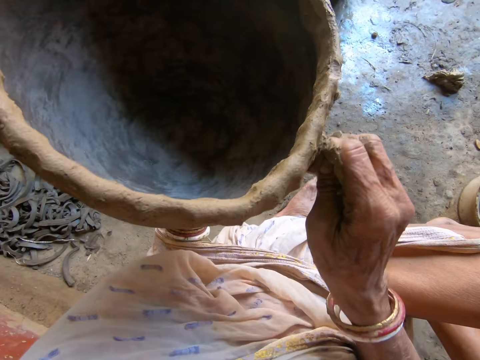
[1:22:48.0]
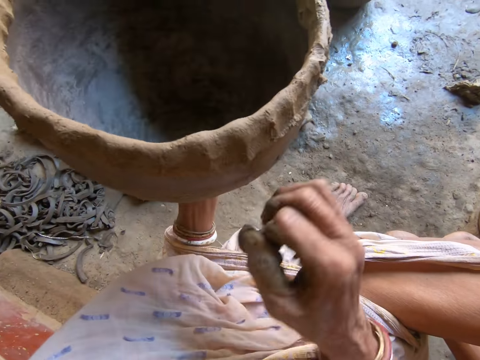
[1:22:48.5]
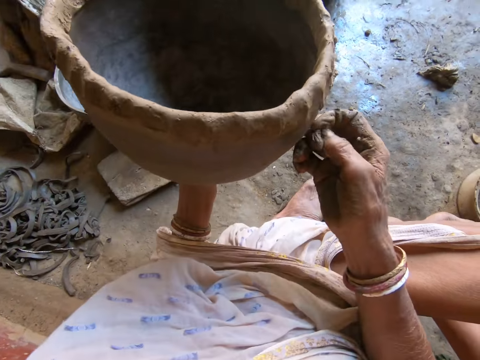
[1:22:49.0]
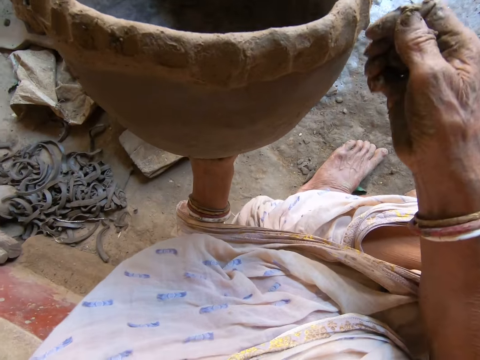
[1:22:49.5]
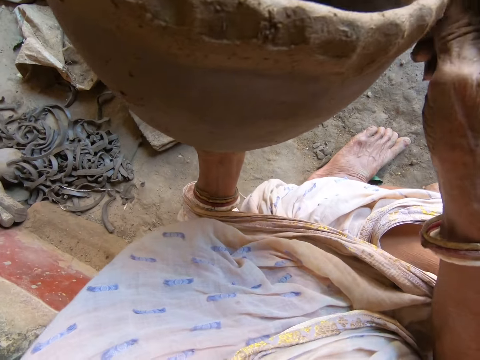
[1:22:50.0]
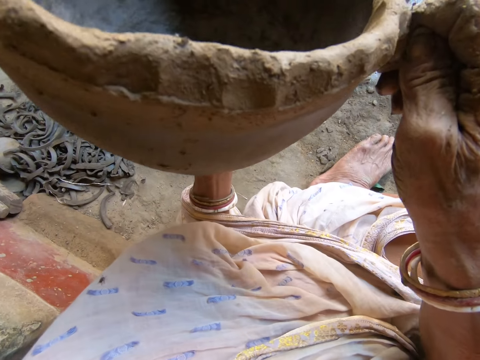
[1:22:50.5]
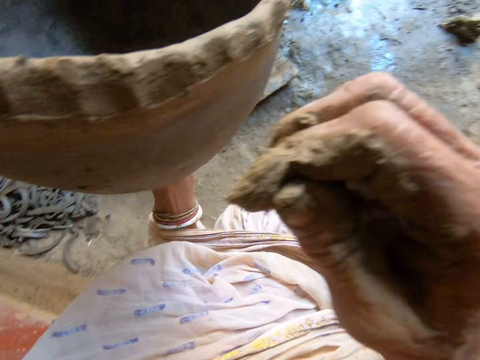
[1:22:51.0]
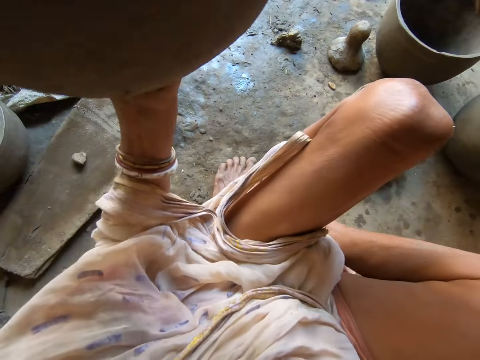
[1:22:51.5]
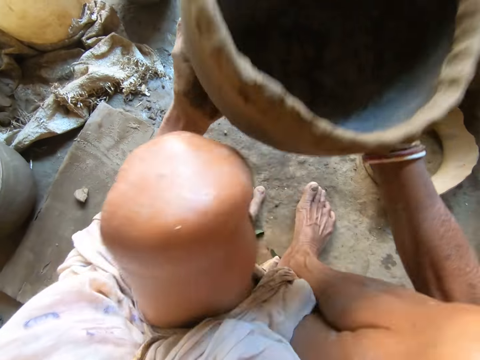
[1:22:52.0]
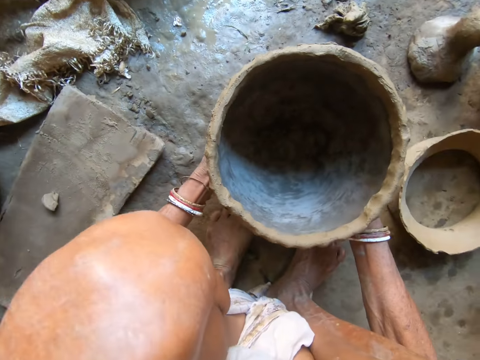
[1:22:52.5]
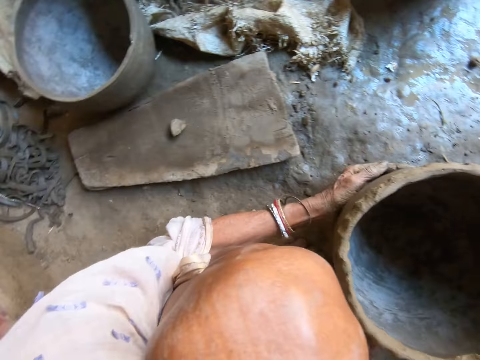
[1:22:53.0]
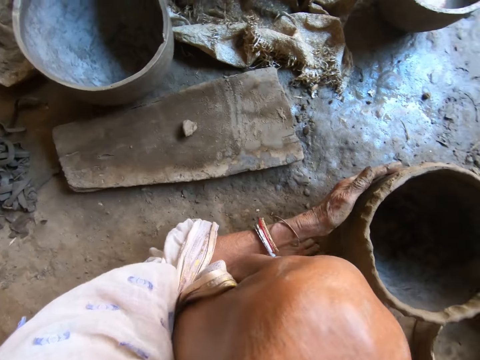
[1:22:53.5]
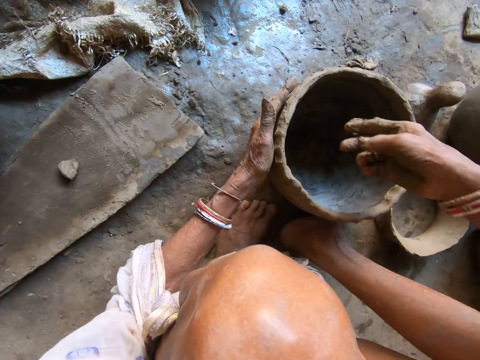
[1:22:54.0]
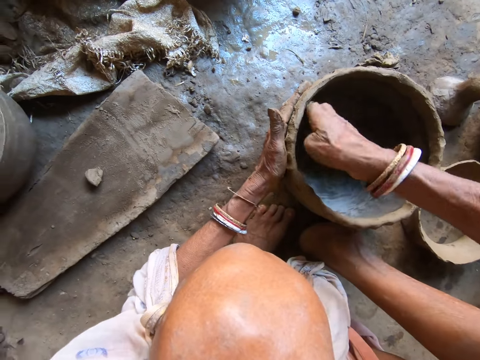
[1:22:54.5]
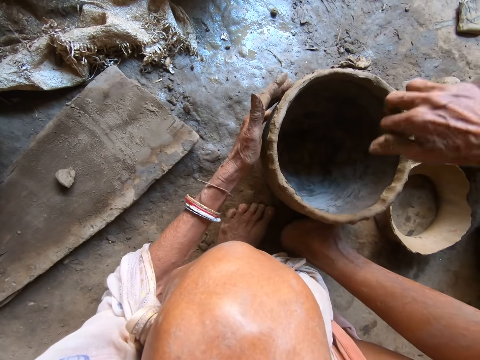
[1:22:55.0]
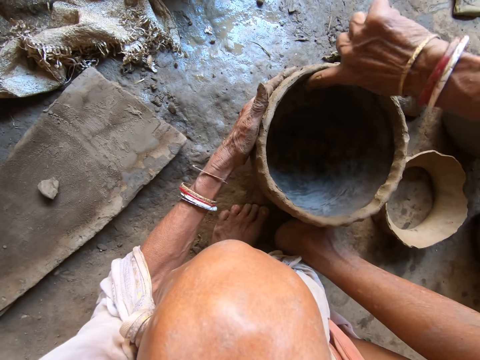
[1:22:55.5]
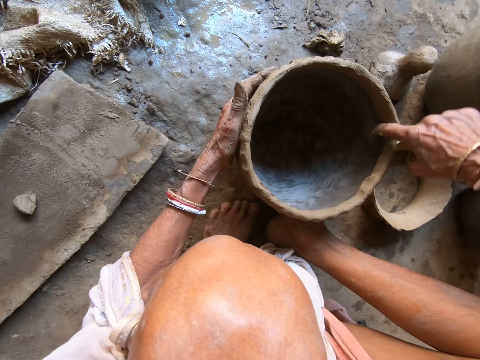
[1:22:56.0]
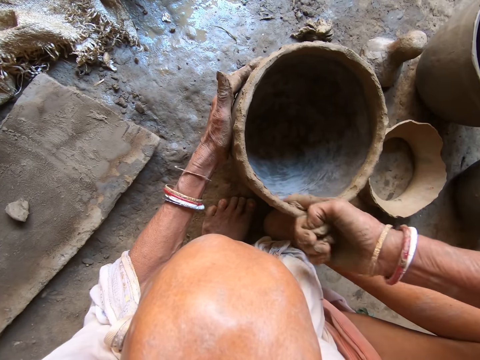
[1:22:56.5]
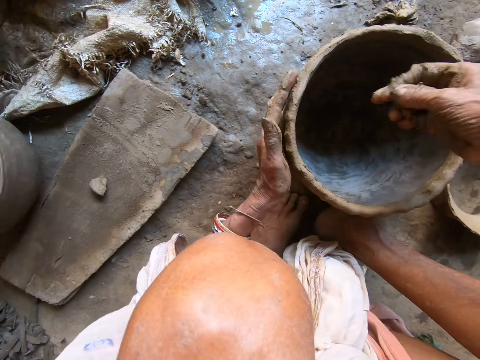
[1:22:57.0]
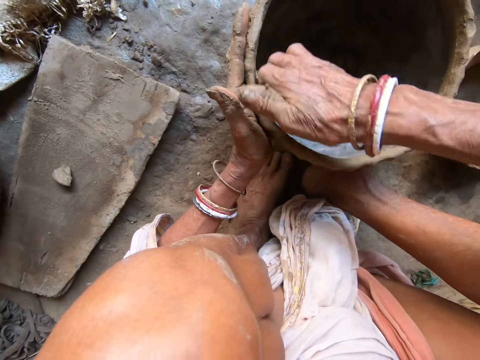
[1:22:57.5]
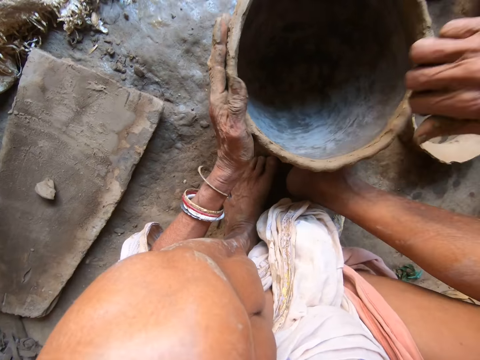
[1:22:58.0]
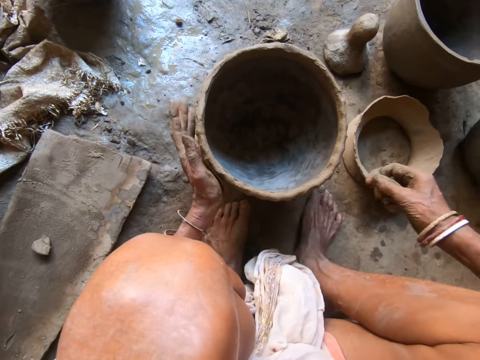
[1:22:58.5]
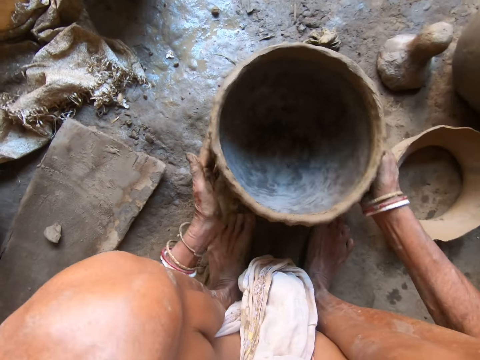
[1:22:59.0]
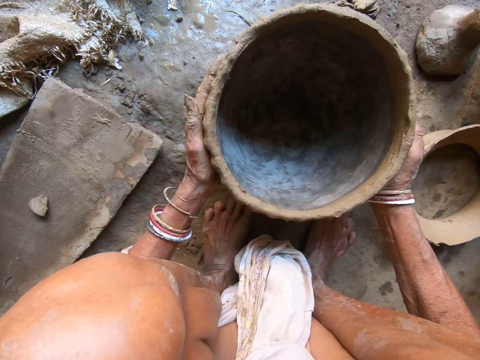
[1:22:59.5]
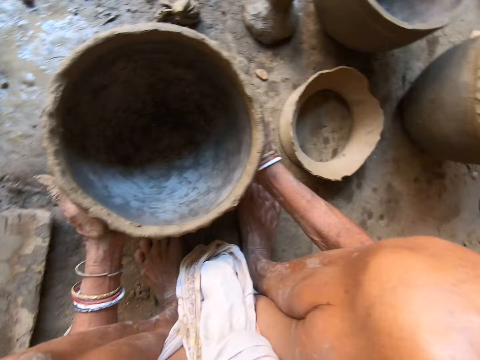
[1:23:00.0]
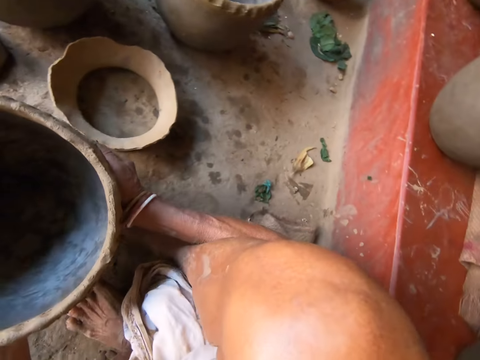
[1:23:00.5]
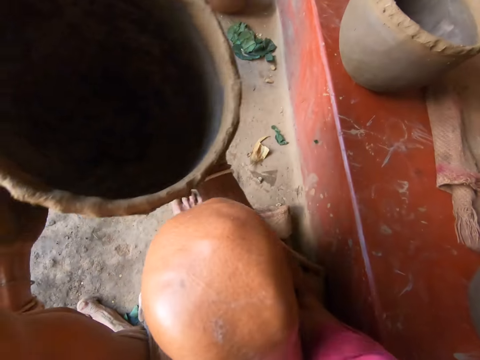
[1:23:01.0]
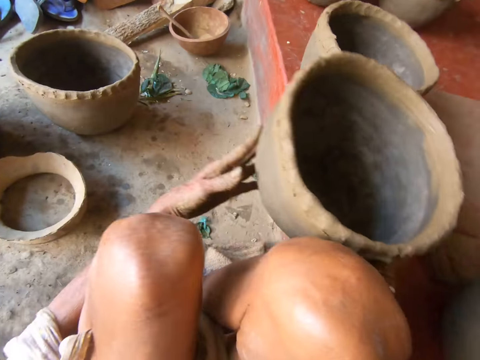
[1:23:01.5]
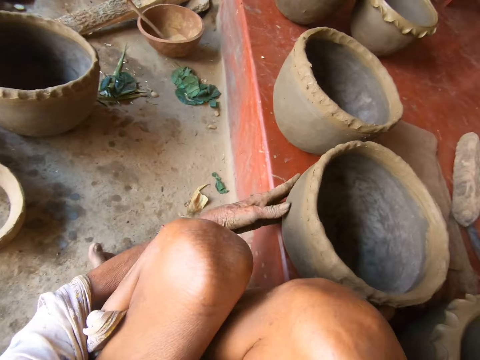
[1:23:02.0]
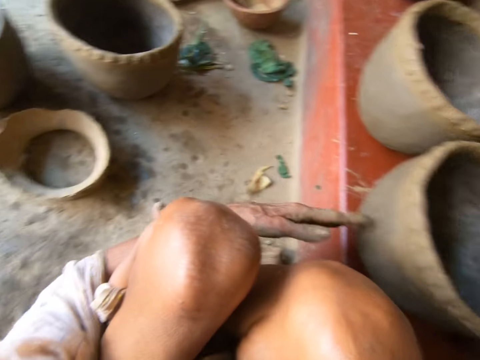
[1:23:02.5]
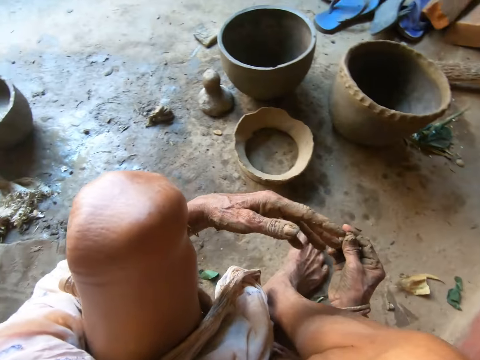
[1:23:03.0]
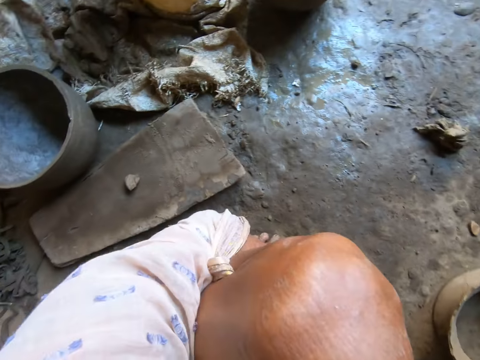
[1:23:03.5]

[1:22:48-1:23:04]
The camera wearer holds the pot with both hands. They drop the pot on the floor with both hands. They mold the pot on the floor with both hands. They smear the pot. They turn the pot on the floor with both hands. They pick the pot from the floor with both hands. They drop the pot on the floor with both hands.

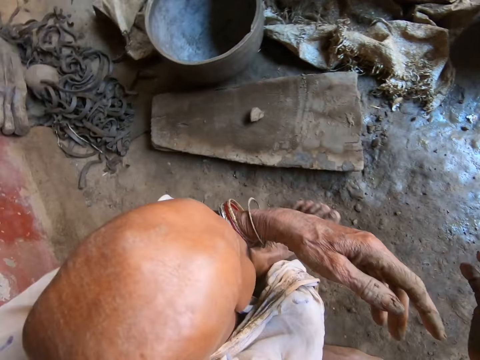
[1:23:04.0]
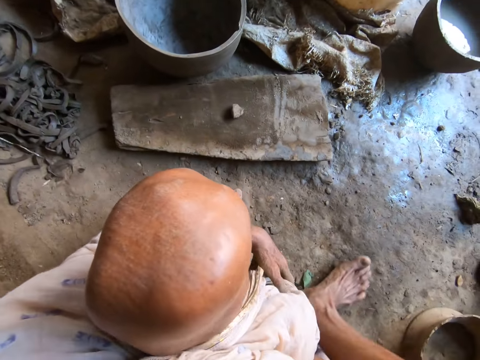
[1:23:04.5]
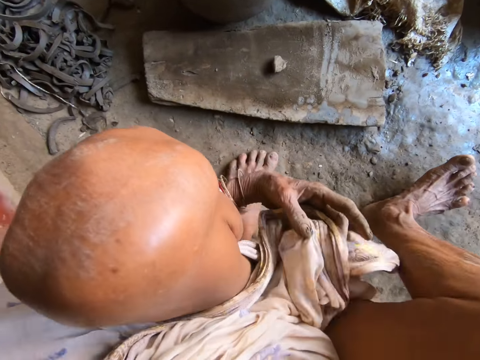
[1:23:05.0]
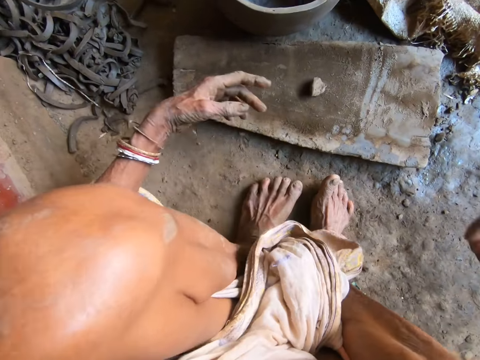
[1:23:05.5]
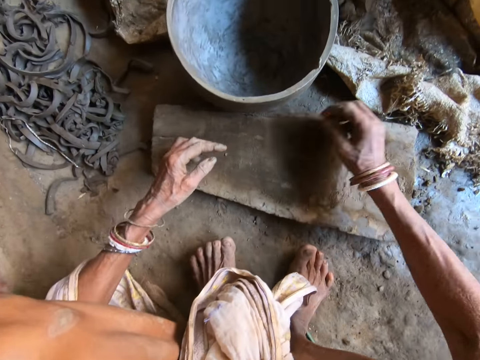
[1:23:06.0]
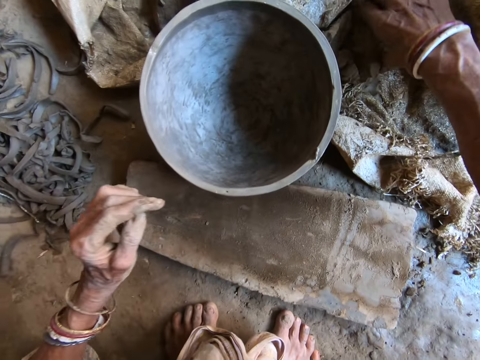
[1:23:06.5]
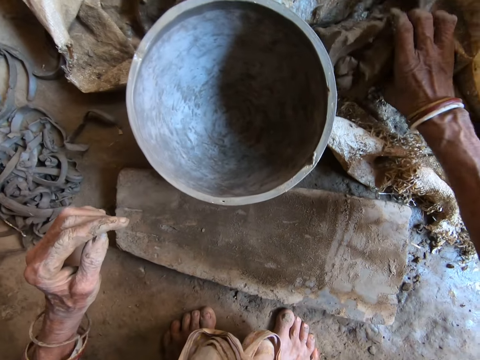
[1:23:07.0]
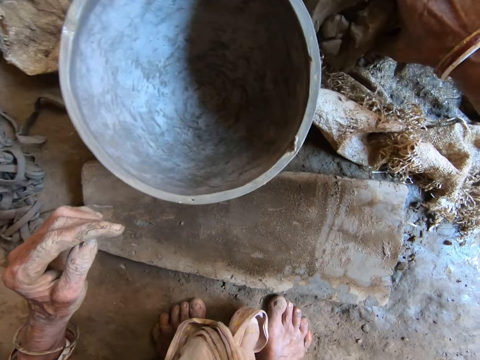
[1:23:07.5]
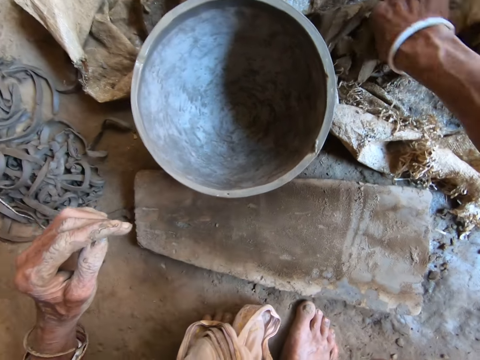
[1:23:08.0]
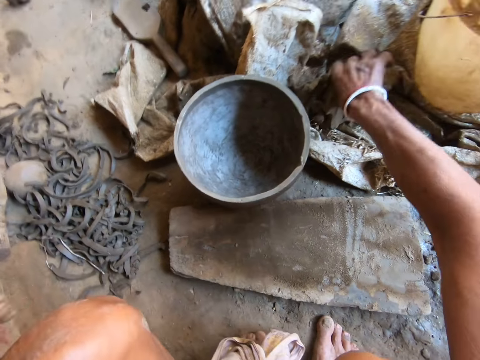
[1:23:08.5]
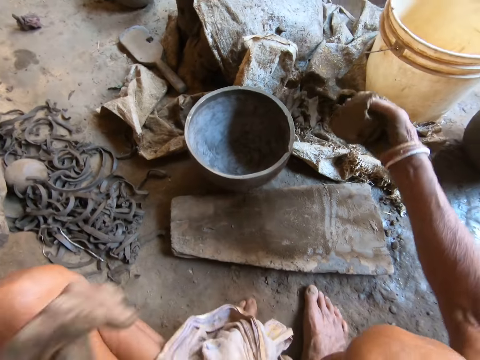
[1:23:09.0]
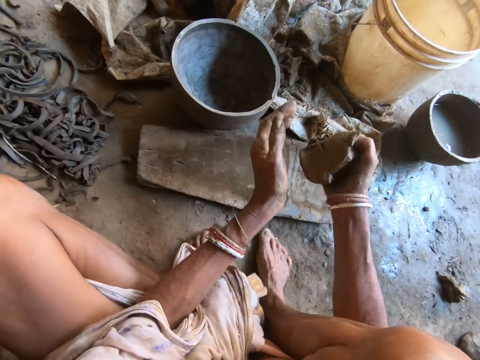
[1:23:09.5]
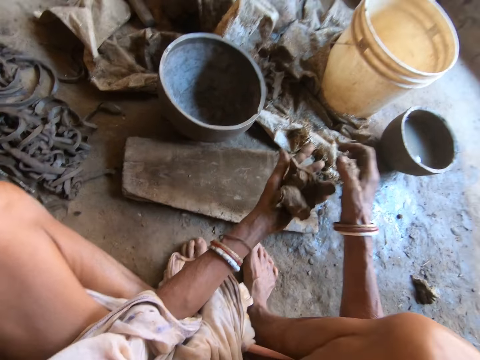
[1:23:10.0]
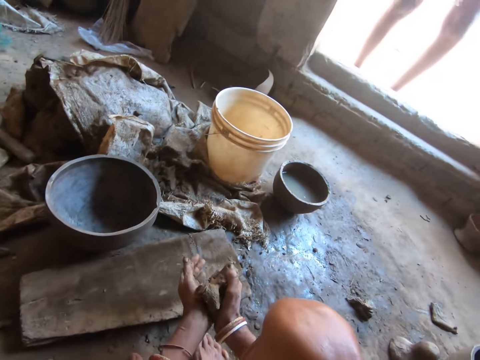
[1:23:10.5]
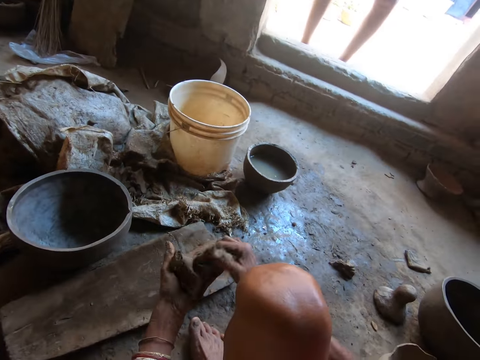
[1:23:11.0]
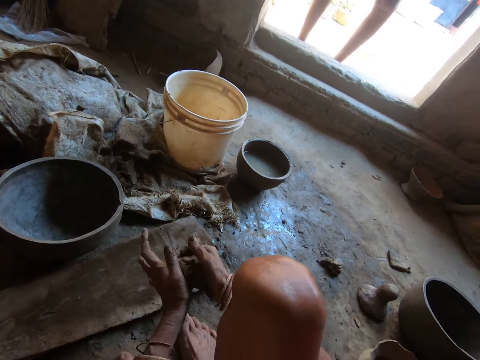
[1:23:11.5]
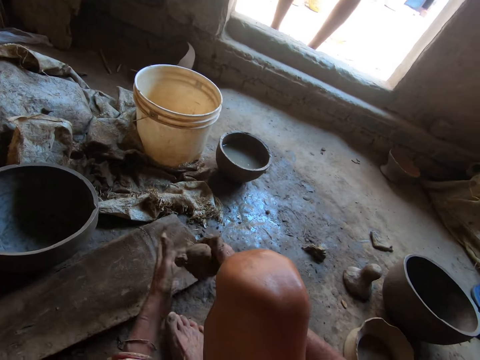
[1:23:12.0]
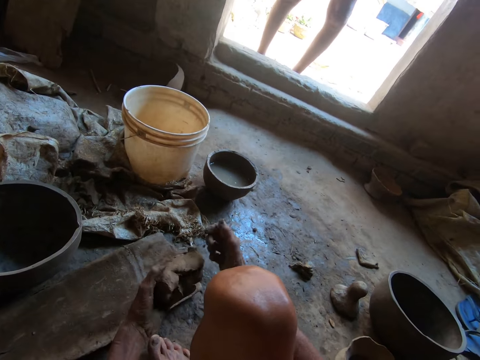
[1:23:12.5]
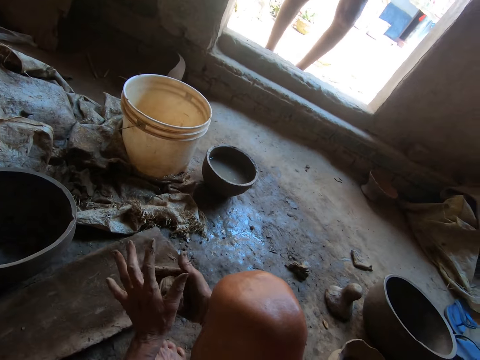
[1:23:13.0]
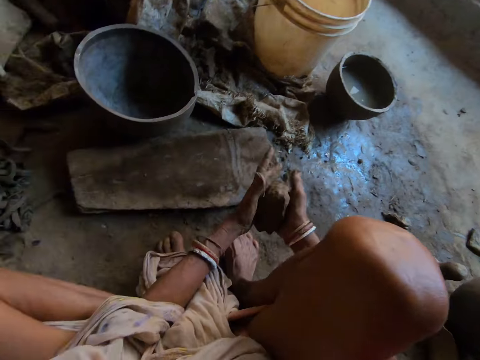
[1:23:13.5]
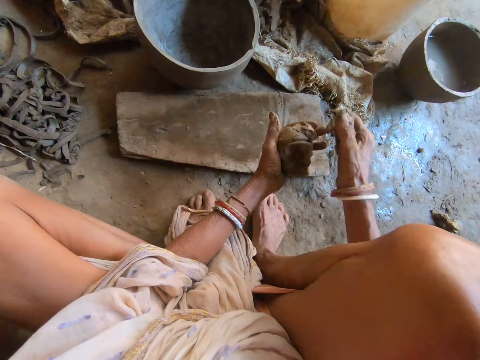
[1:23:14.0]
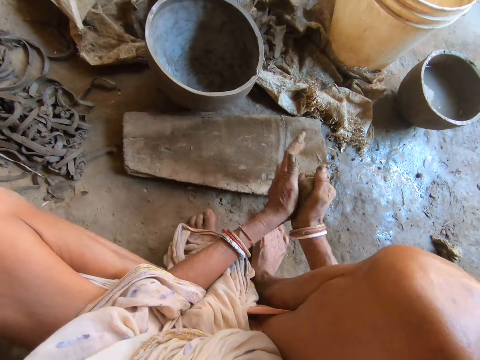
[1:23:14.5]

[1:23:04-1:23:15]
The camera wearer picks some clay or mud from a clay mound on the floor with her right hand. She picks the clay from the piece of wood with her right hand. She rolls the clay with both hands. She holds the mud.
